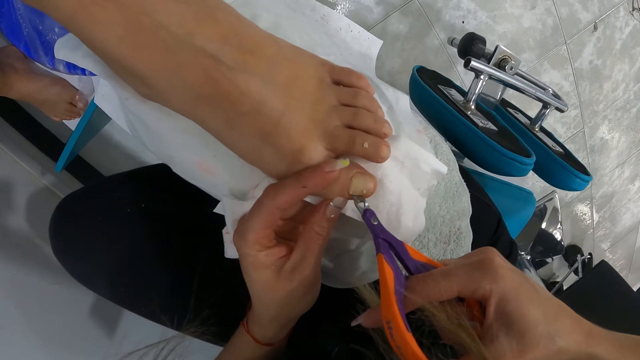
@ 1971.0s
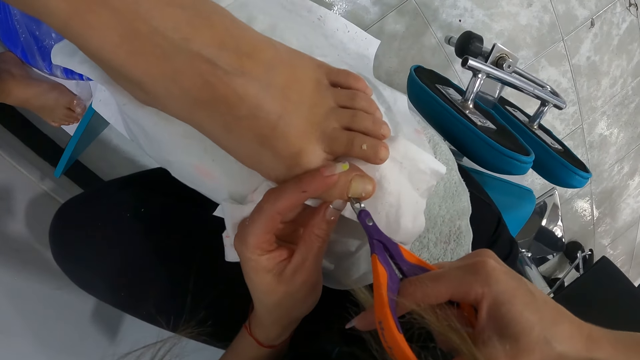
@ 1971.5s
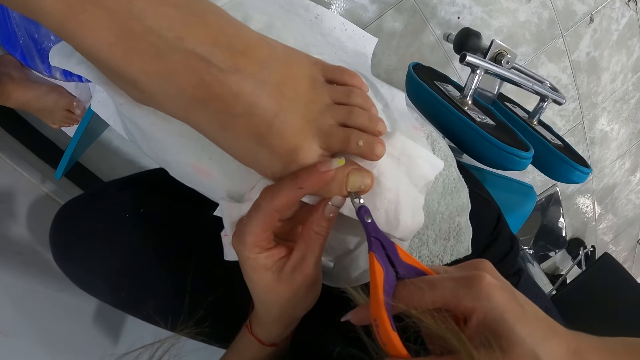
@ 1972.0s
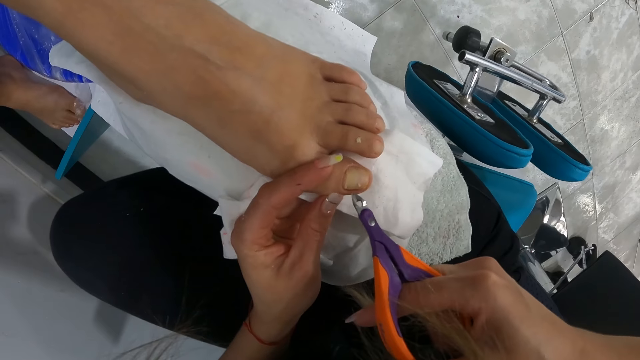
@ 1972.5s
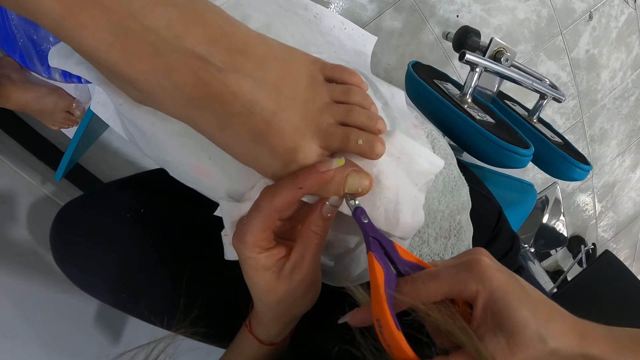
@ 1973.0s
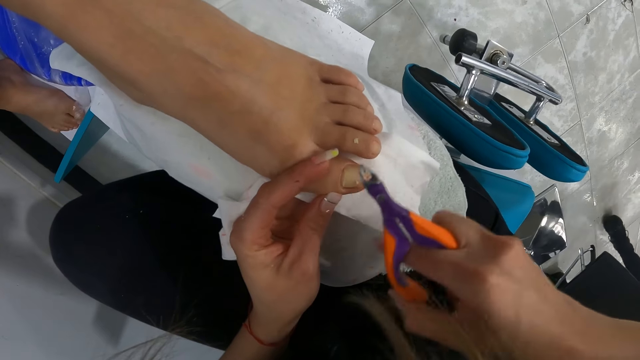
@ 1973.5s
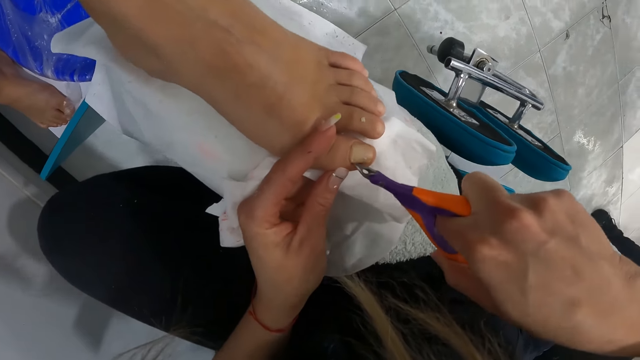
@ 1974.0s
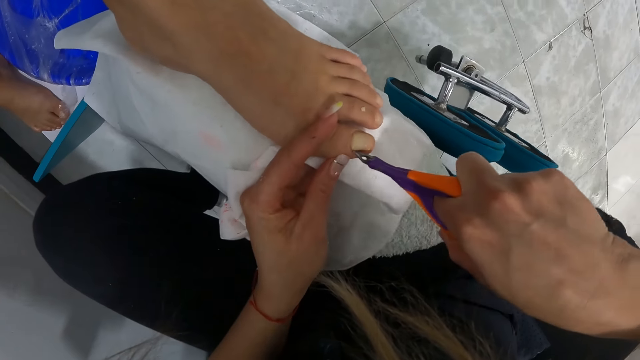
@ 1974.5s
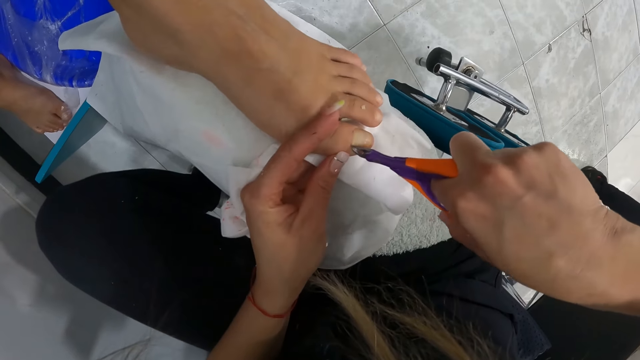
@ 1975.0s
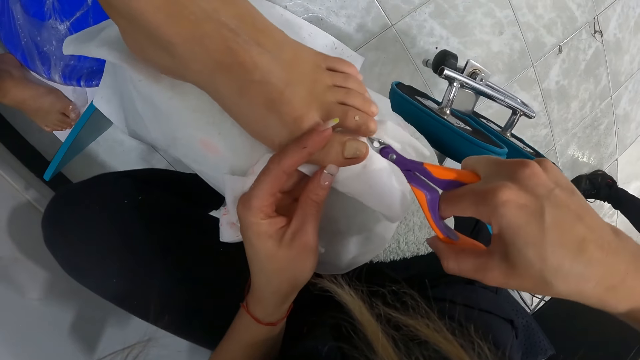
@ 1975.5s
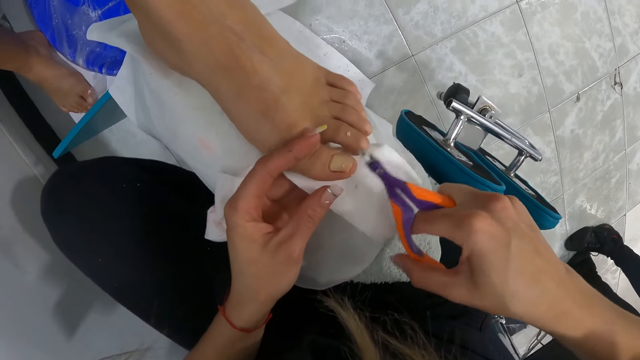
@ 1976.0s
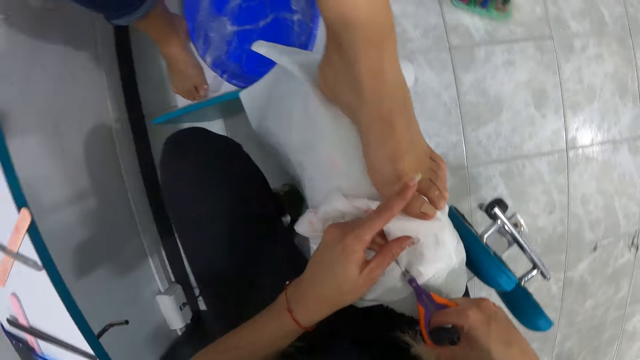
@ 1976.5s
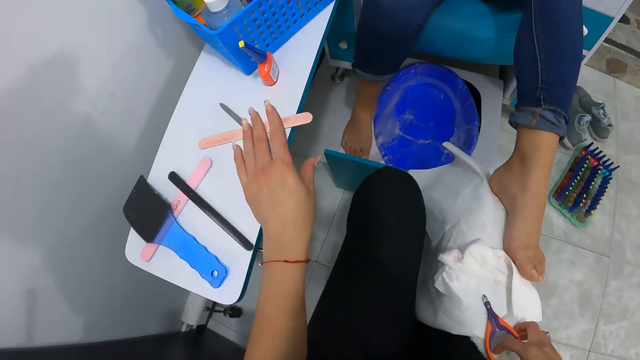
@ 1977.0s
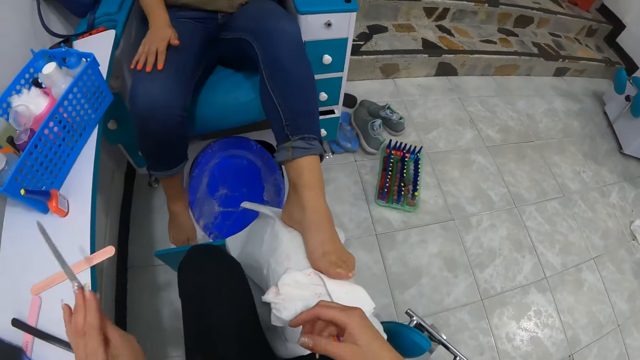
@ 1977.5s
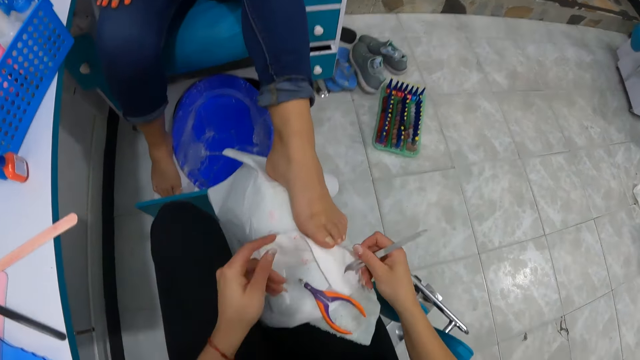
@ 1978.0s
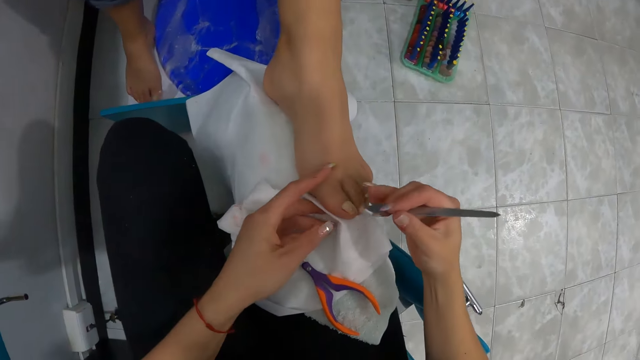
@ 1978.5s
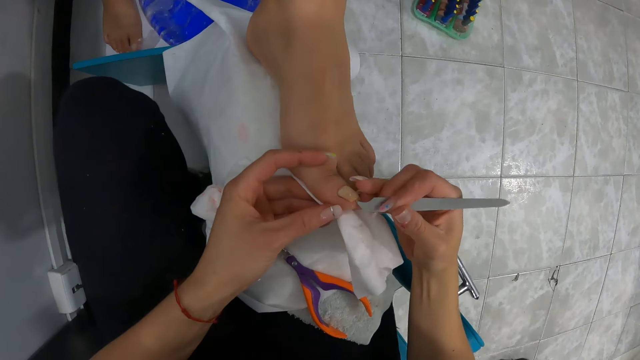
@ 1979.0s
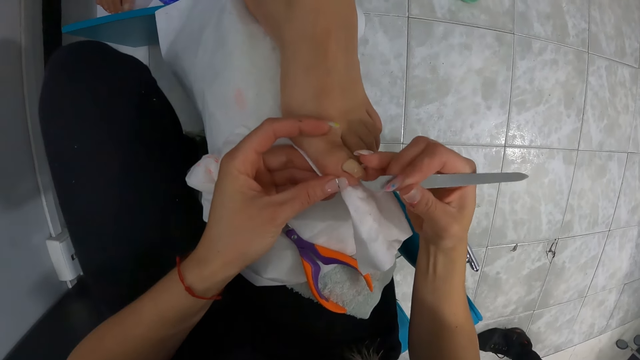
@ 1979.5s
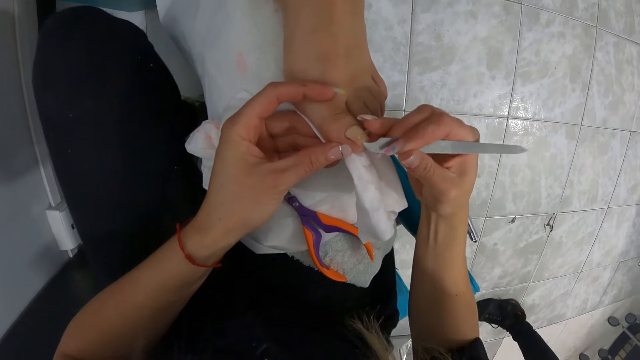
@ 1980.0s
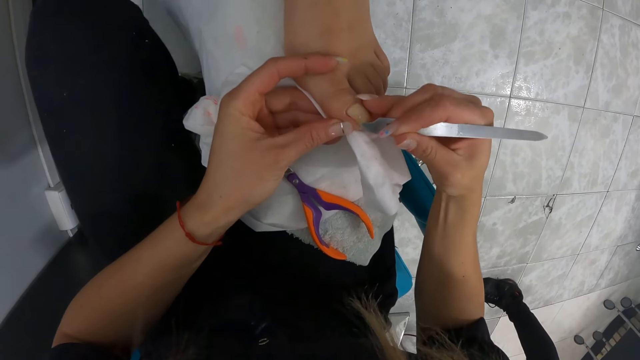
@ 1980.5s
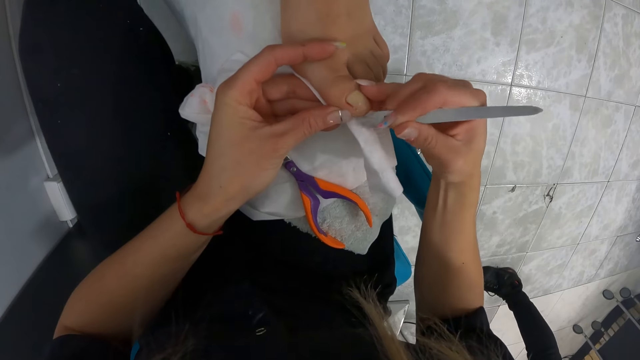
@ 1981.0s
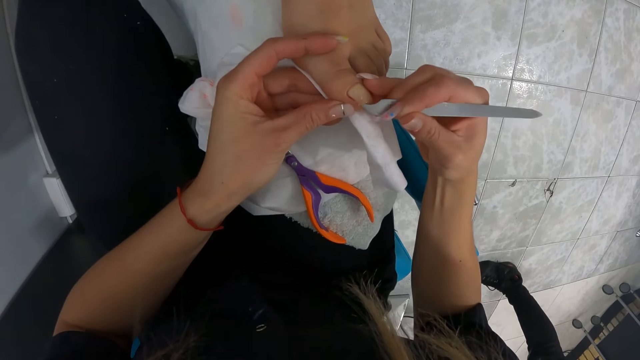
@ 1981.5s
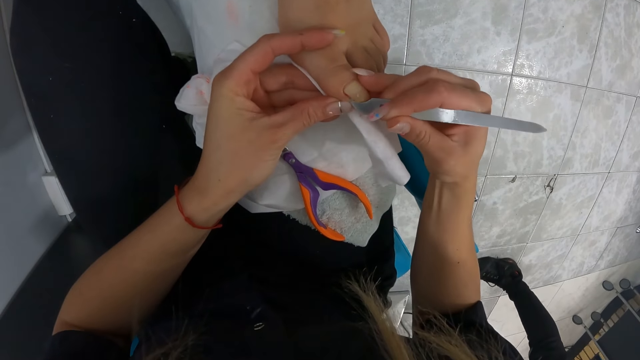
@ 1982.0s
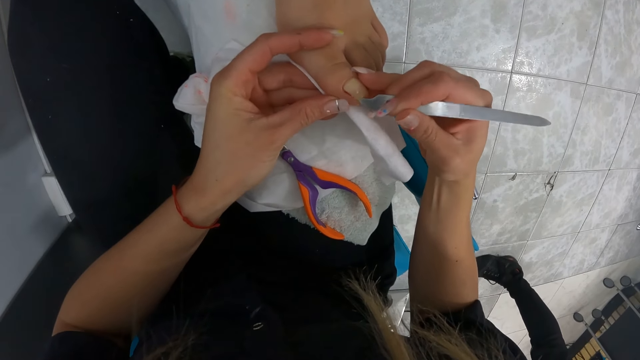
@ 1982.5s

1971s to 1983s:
The camera wearer uses the nail clipper on the left toe of the woman with both hands. She drops the nail clipper in her right hand on her lap. She picks up the cuticle remover on the shelf with her left hand. She passes the cuticle remover in her left hand to her left hand. She uses the cuticle remover on the left toe of the woman with both hands.

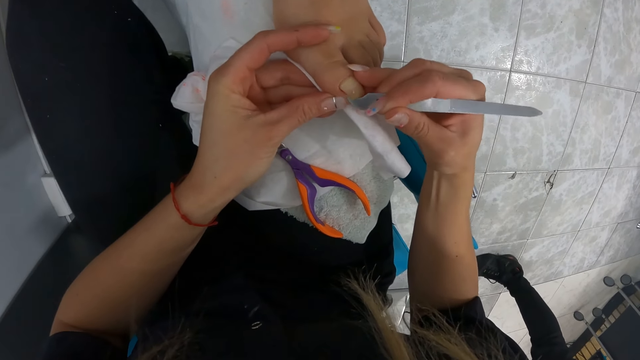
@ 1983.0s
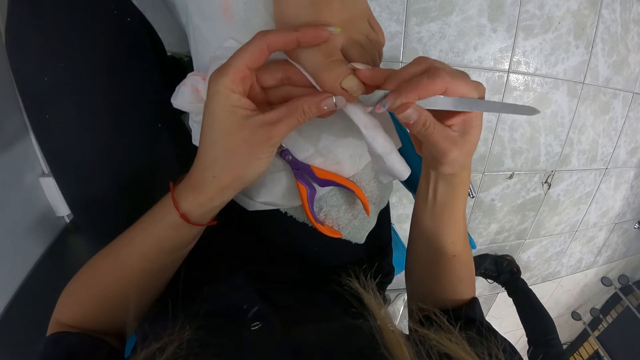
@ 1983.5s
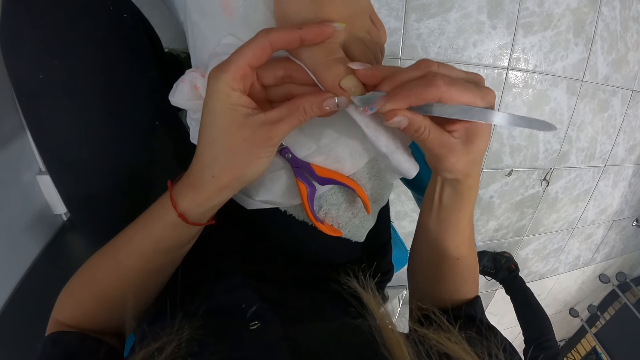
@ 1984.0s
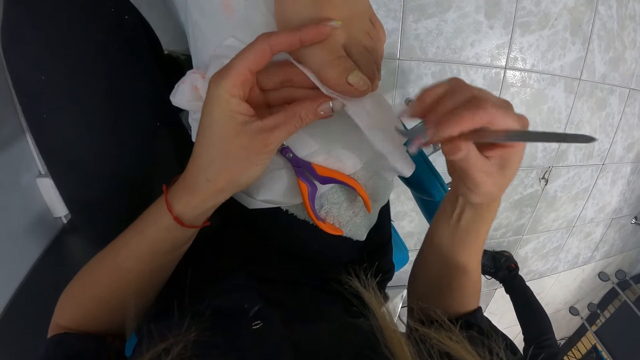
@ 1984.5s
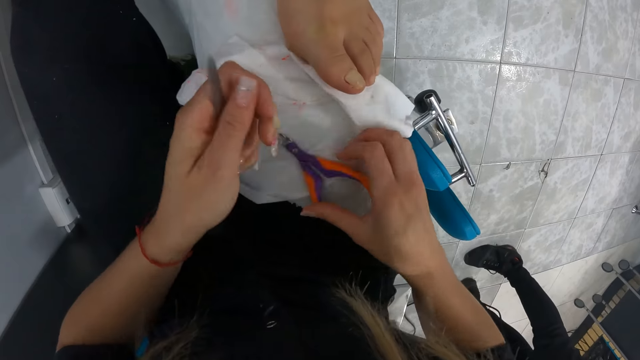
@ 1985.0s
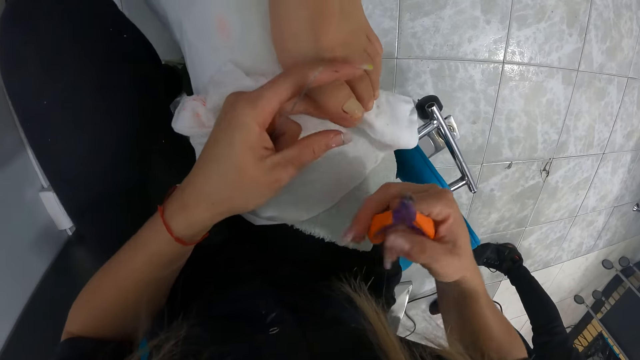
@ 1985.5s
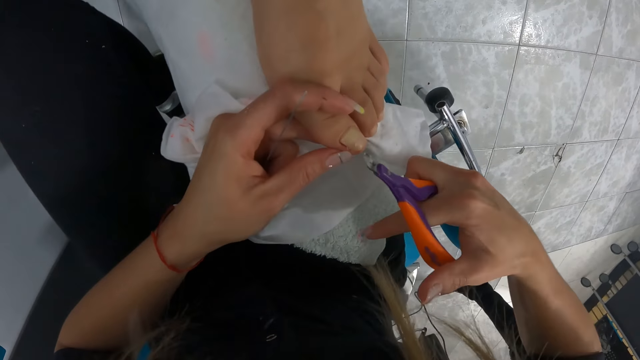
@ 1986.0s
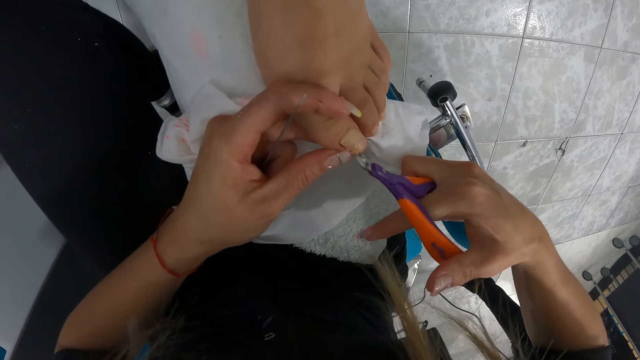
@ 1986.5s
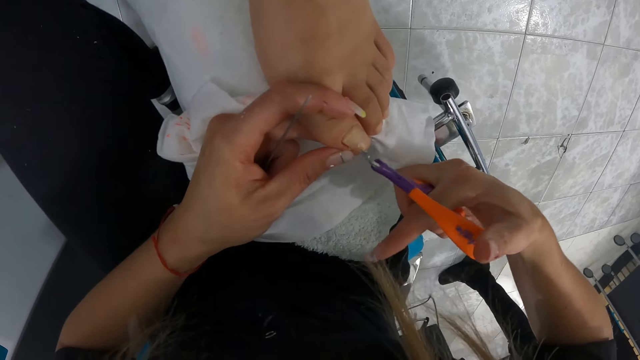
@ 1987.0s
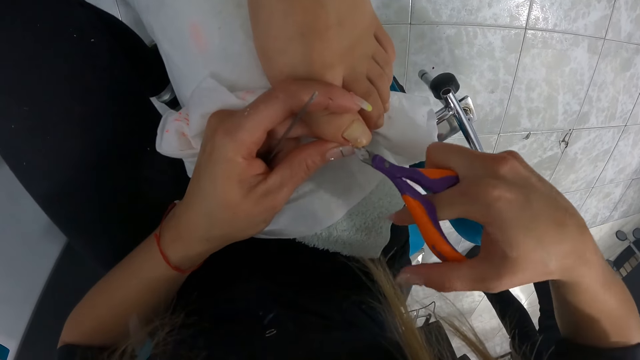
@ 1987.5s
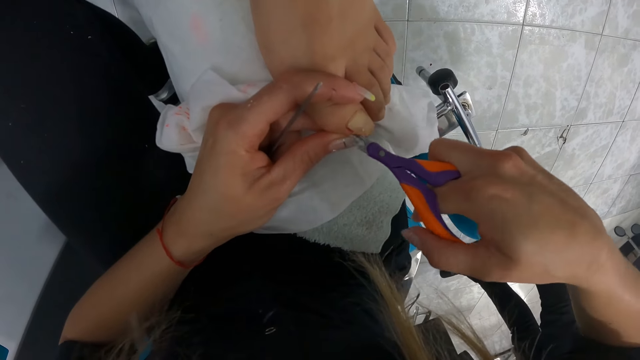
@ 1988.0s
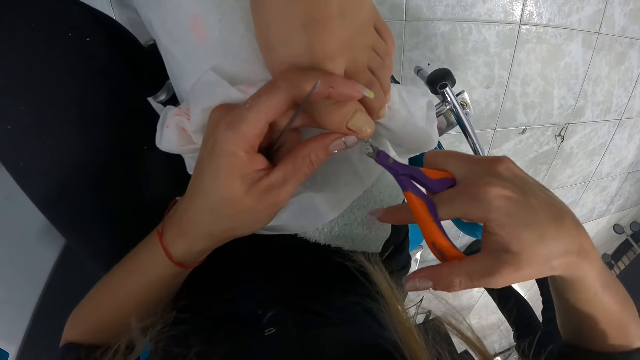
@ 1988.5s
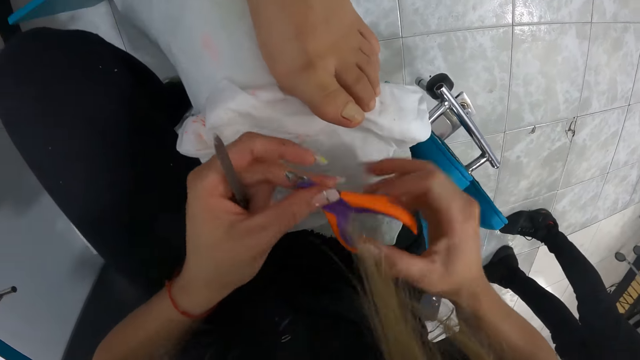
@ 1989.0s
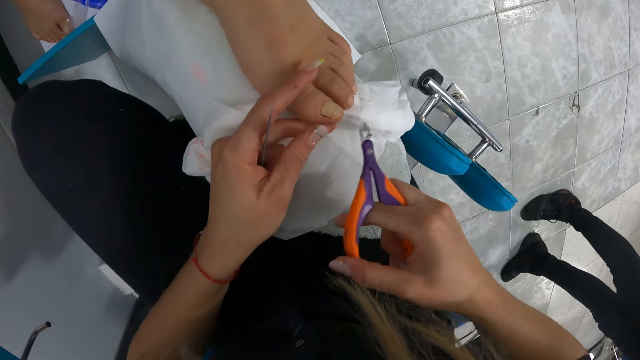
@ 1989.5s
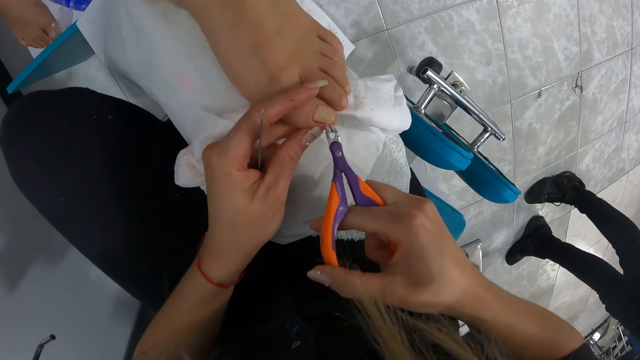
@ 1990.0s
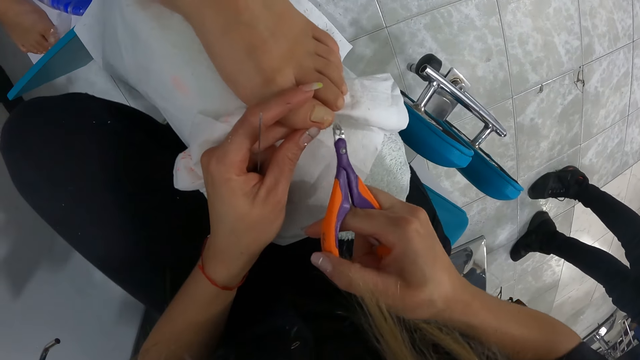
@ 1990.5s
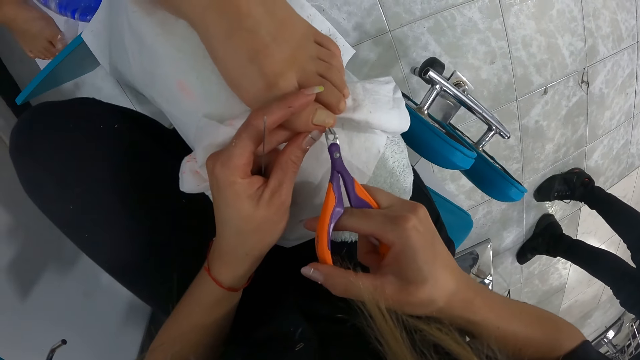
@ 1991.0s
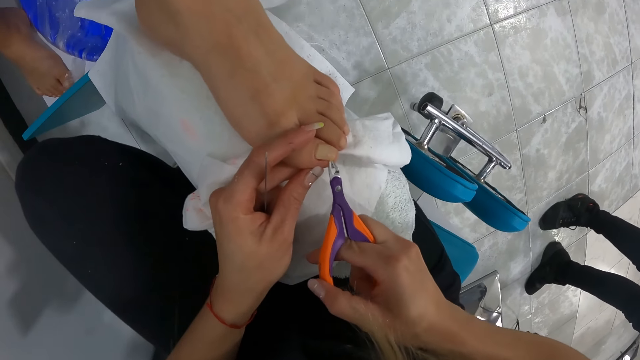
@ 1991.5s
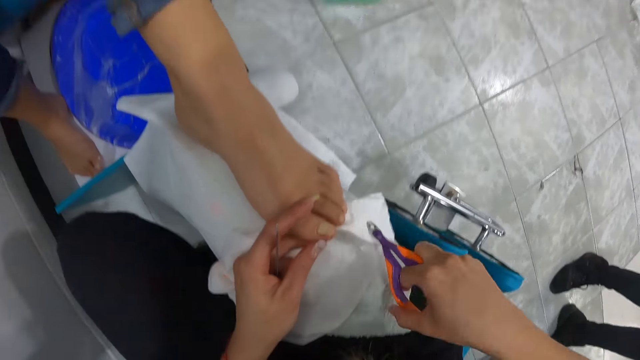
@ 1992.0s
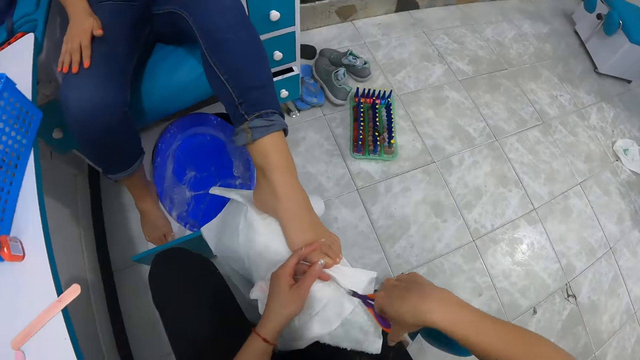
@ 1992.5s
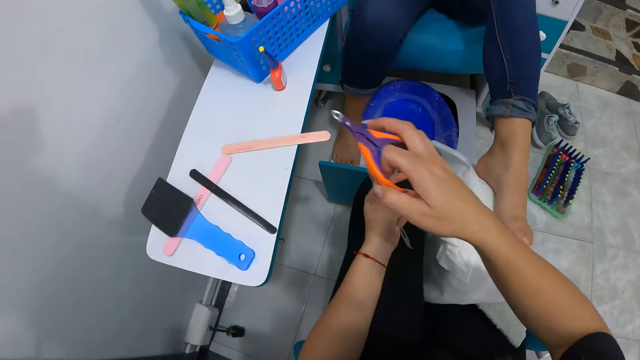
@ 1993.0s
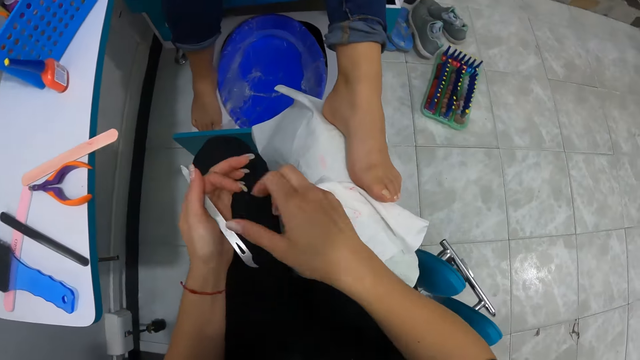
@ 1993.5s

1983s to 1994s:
The camera wearer passes the cuticle remover in her right hand to her left hand. She picks up the nail clipper on her lap with her right hand. She uses the nail clipper on the left toe of the woman with both hands. She wipes the nail clipper in her right hand on the cloth on her lap. She drops the nail clipper in her right hand on the shelf.
